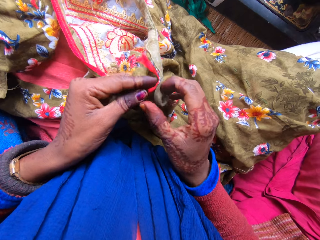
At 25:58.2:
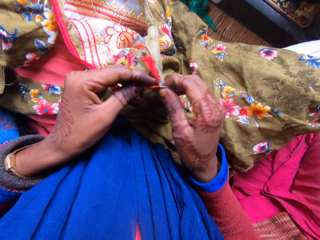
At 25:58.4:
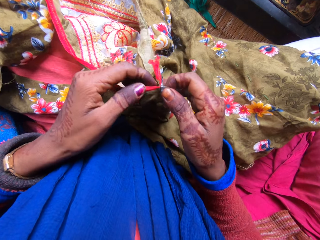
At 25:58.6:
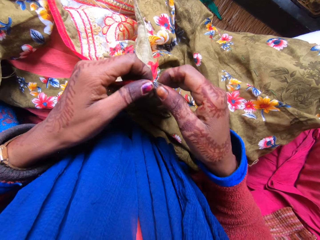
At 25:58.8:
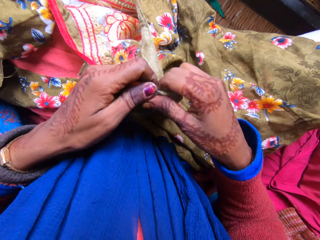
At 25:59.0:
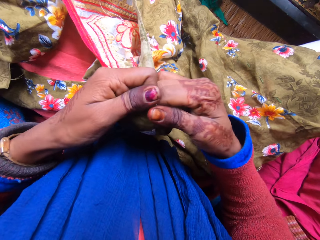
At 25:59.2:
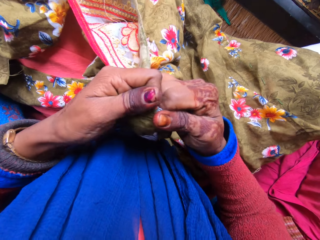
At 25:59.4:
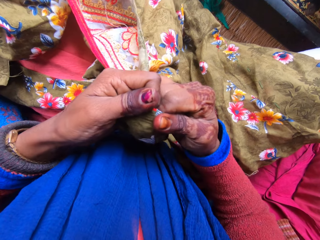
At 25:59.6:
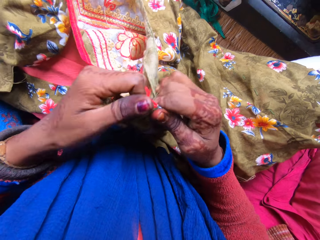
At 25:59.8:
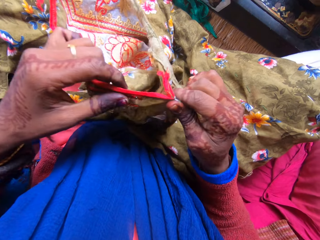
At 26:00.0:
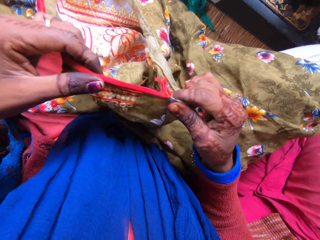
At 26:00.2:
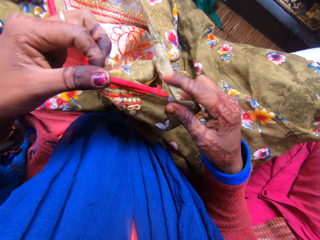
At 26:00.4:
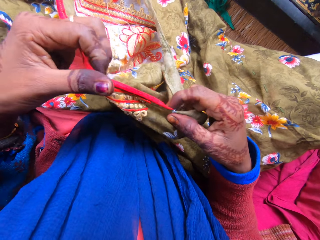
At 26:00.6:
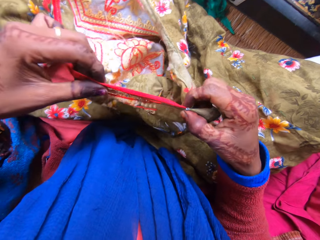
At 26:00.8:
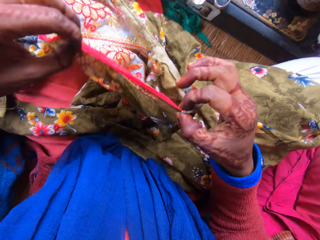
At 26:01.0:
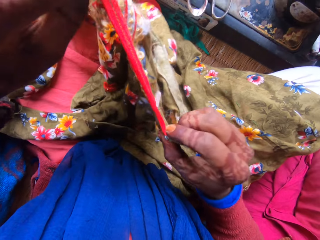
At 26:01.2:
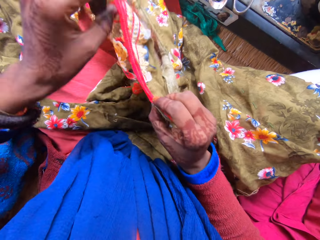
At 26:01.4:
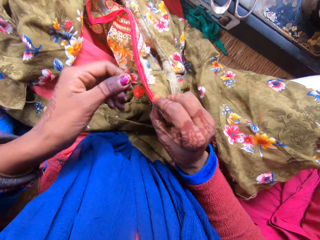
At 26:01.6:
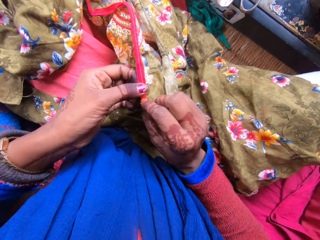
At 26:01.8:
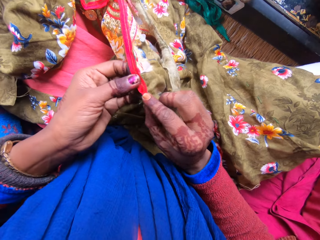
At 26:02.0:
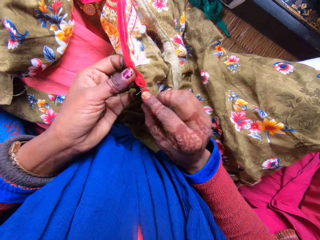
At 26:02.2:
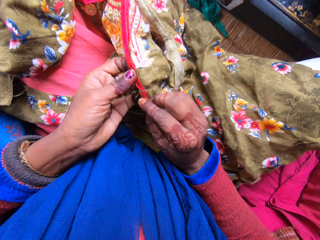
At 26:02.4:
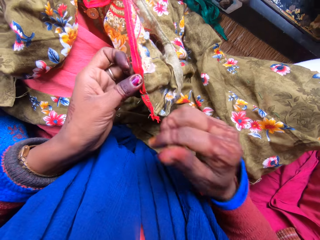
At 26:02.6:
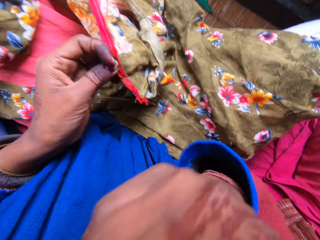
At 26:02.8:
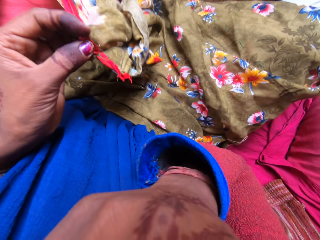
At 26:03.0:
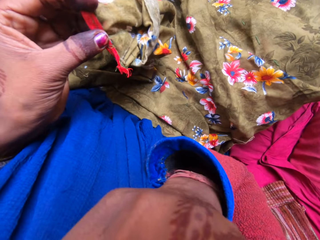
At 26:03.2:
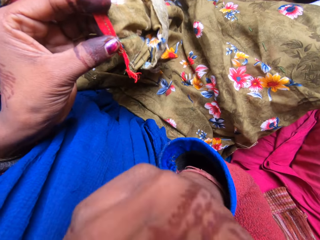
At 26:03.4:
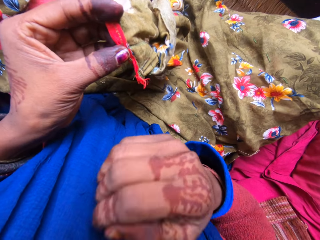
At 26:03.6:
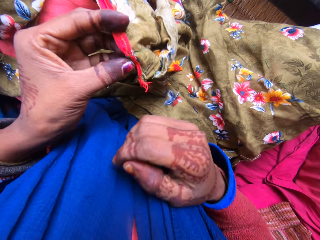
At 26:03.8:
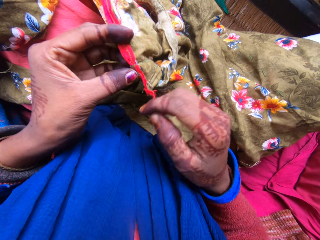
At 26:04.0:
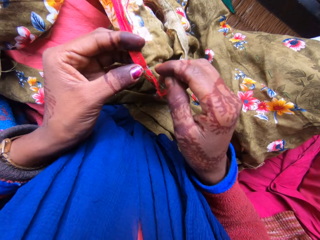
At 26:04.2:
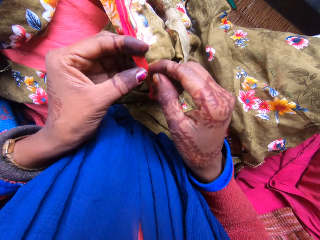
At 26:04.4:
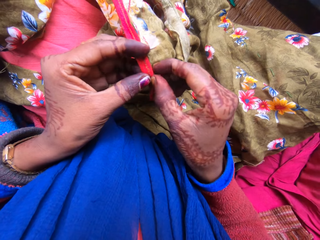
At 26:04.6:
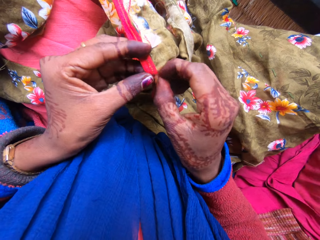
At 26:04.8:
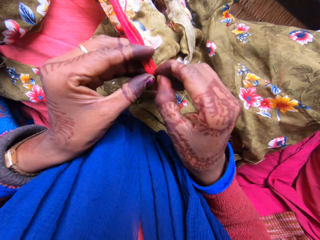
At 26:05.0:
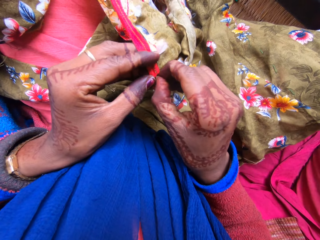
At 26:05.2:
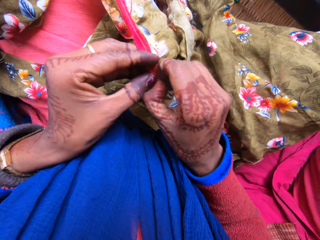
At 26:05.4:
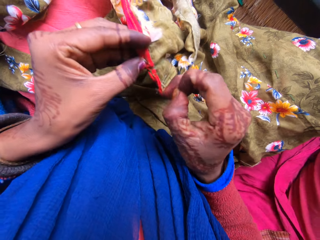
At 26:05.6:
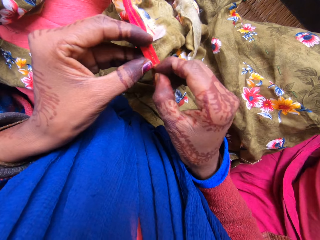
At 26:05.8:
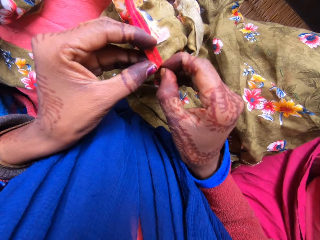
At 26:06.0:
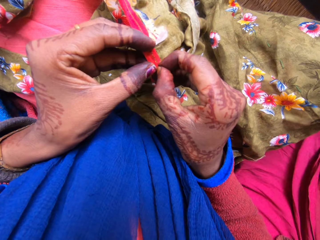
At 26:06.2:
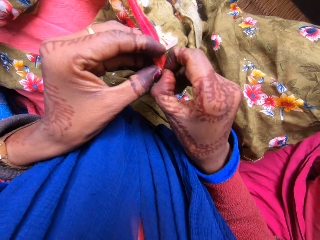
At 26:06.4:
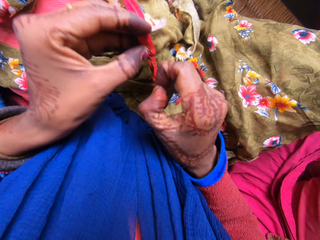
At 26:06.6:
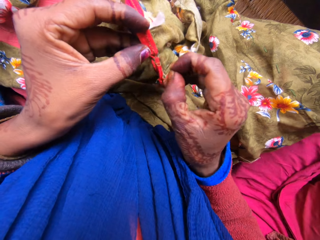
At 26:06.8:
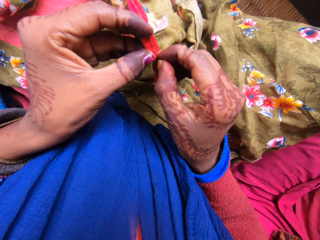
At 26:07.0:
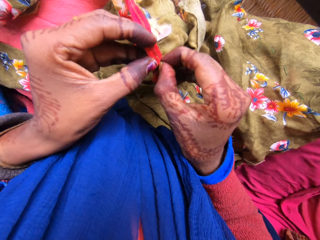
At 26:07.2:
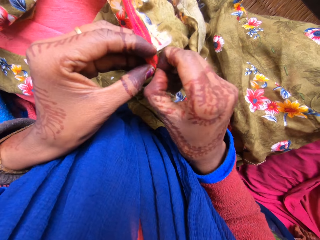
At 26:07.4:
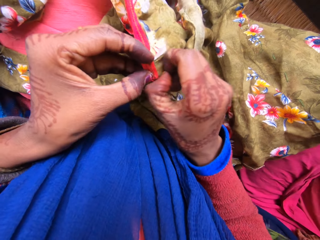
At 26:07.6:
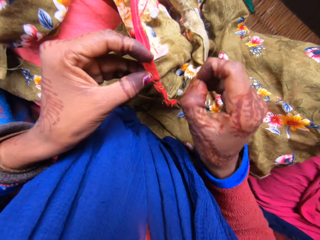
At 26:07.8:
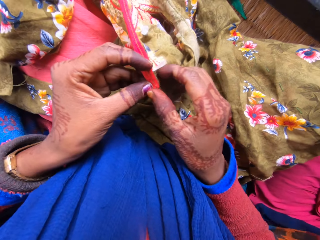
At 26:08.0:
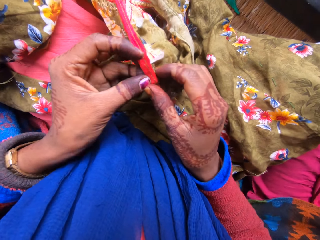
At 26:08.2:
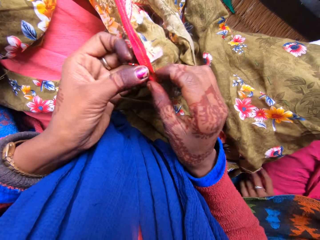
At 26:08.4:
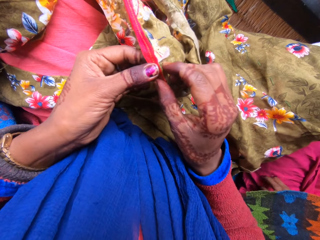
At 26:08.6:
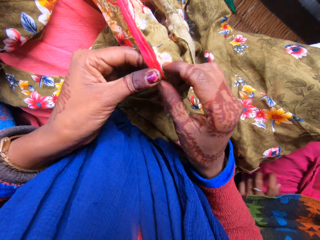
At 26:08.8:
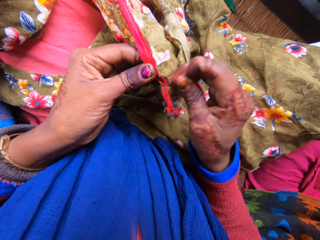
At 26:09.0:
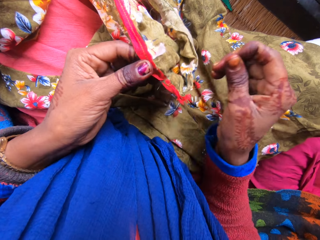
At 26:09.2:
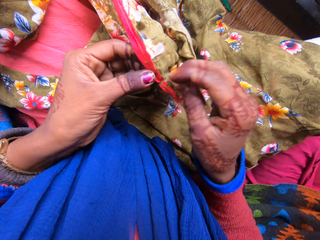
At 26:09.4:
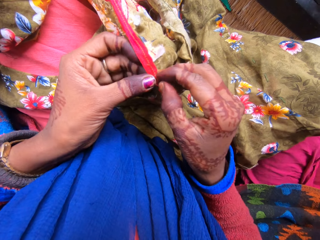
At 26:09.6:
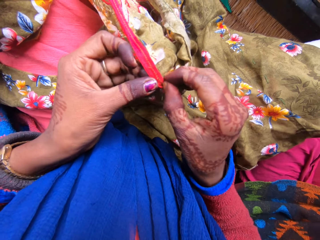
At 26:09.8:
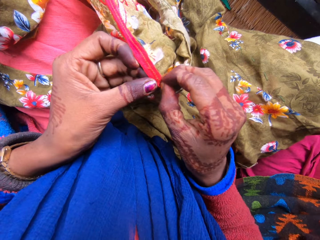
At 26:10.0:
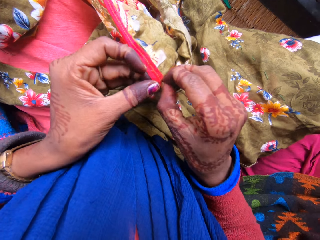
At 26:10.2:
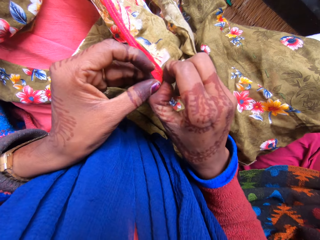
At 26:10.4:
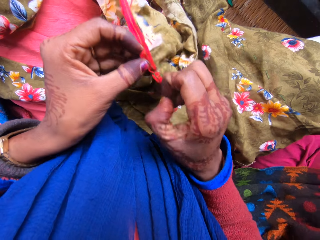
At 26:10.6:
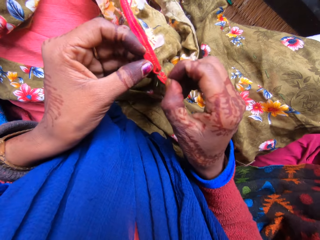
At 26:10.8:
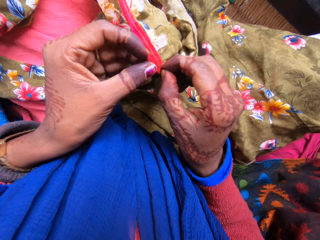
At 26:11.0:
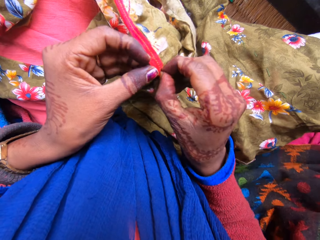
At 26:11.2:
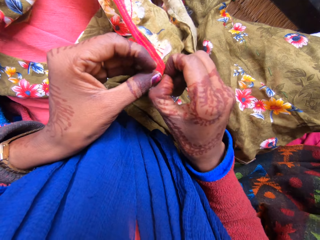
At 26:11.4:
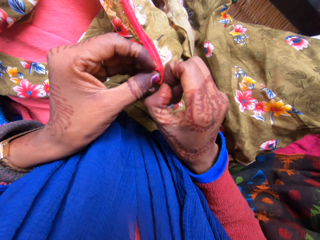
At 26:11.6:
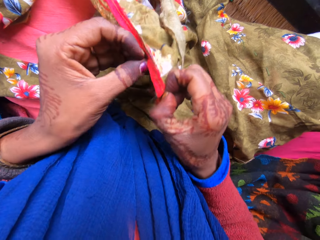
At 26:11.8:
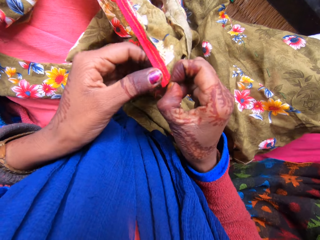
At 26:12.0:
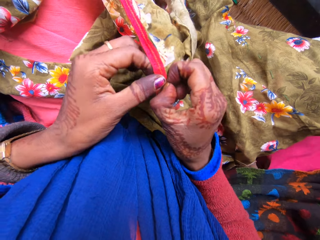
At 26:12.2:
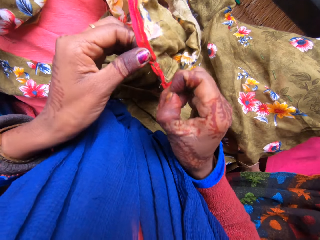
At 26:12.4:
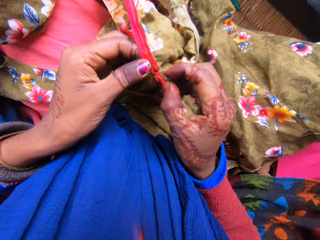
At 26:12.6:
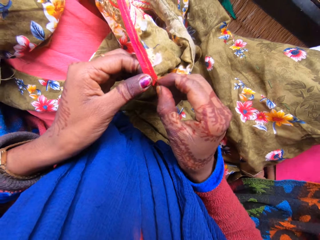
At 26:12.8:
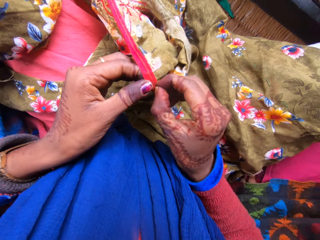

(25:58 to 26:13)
The camera wearer talks to a woman. She pulls on the cloth with her hand. She talks to the woman. She raises her hand towards her face. She touches her face with her right hand. She lowers her hand. She talks to the woman. She loosens stitches of a dress with both hands. She pulls on the thread with her hand. She holds the cloth with both her hands. She talks to the woman. She pulls on the thread with her hand.

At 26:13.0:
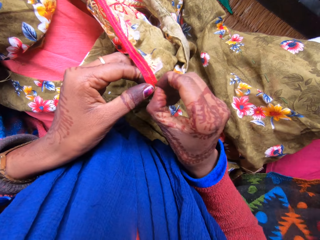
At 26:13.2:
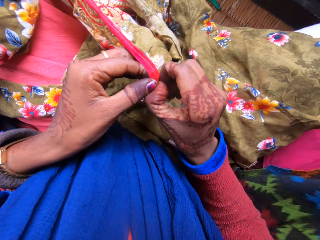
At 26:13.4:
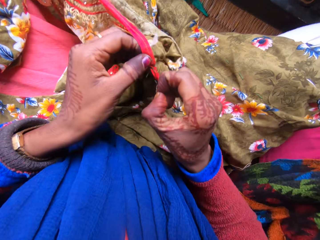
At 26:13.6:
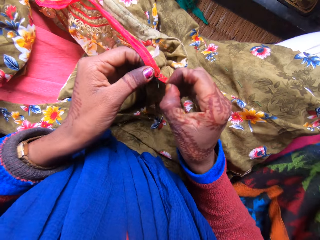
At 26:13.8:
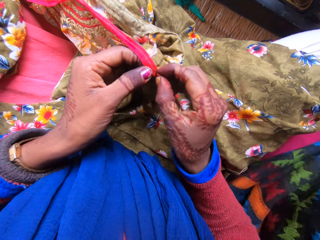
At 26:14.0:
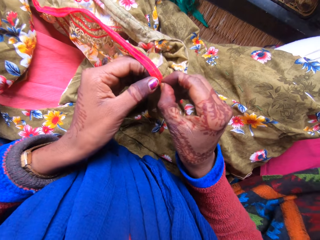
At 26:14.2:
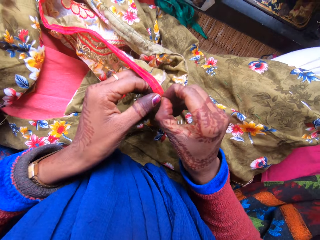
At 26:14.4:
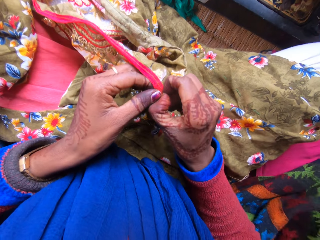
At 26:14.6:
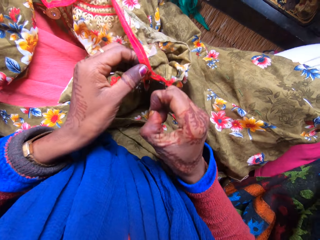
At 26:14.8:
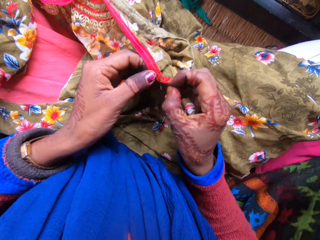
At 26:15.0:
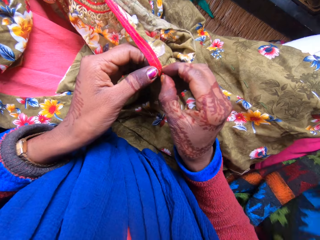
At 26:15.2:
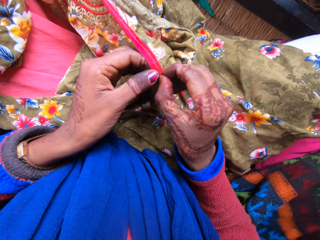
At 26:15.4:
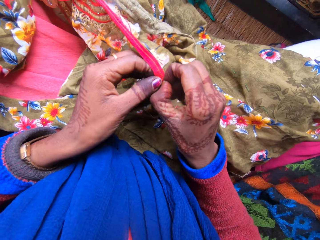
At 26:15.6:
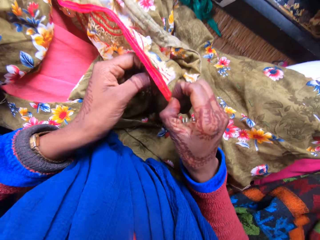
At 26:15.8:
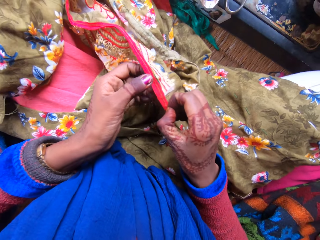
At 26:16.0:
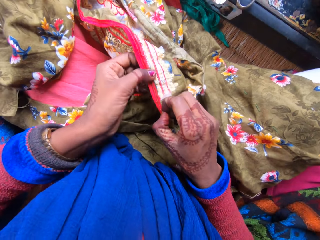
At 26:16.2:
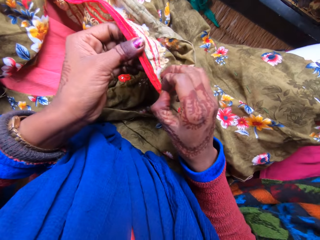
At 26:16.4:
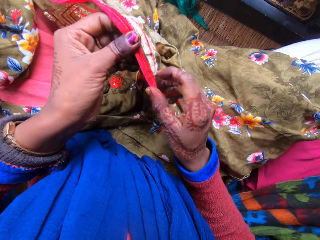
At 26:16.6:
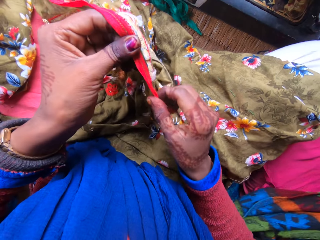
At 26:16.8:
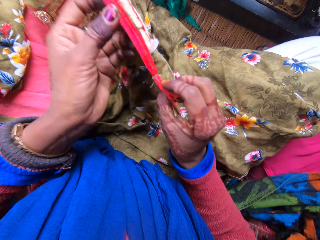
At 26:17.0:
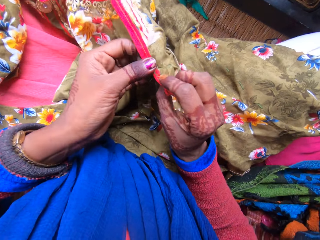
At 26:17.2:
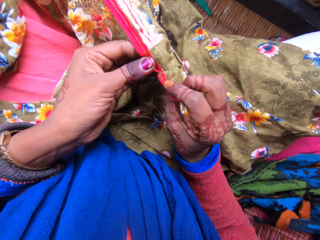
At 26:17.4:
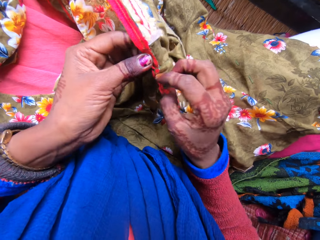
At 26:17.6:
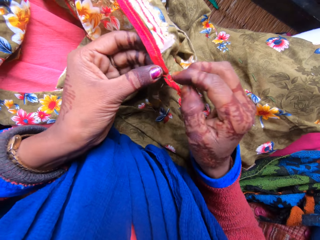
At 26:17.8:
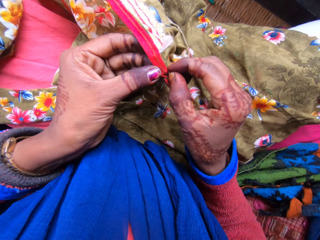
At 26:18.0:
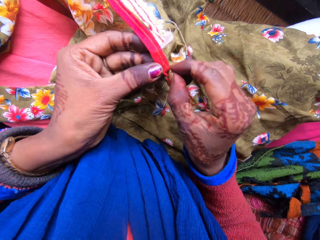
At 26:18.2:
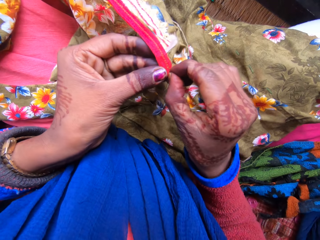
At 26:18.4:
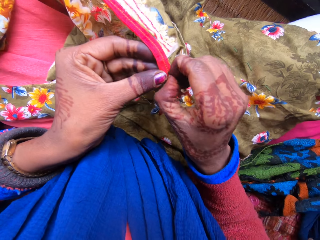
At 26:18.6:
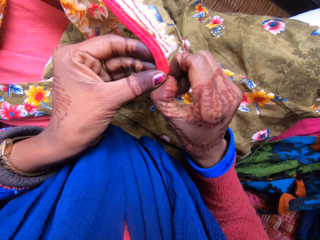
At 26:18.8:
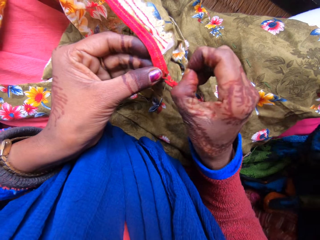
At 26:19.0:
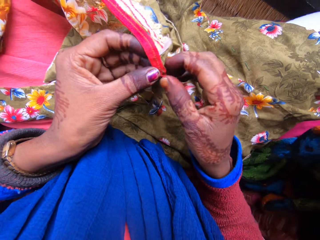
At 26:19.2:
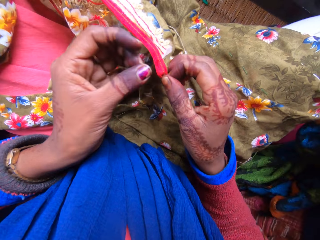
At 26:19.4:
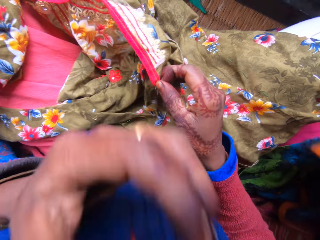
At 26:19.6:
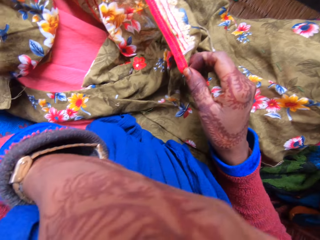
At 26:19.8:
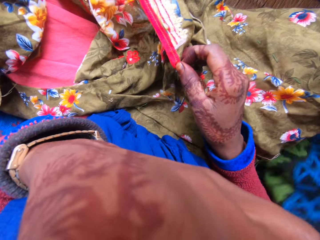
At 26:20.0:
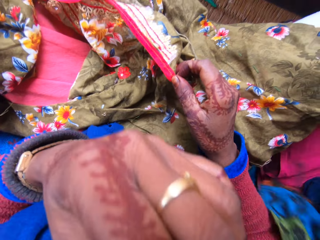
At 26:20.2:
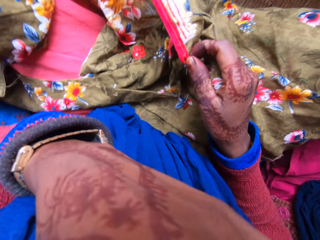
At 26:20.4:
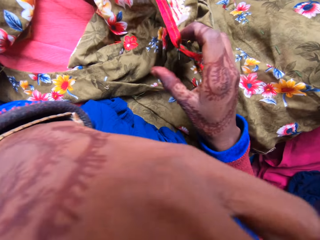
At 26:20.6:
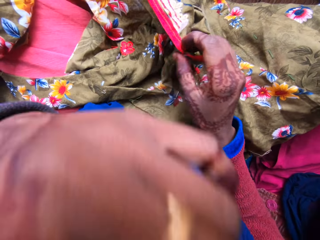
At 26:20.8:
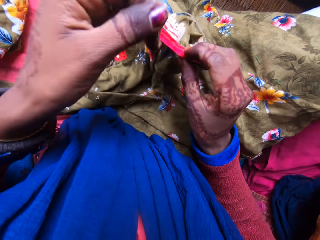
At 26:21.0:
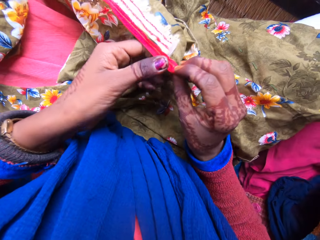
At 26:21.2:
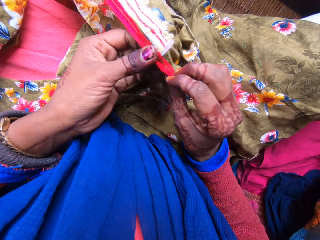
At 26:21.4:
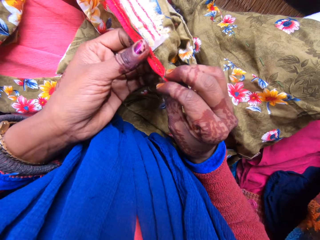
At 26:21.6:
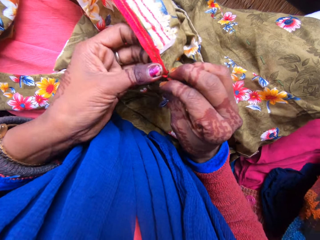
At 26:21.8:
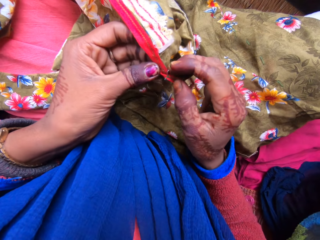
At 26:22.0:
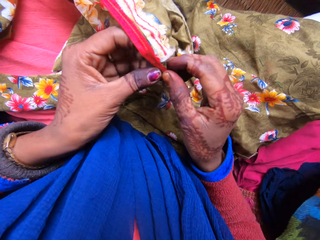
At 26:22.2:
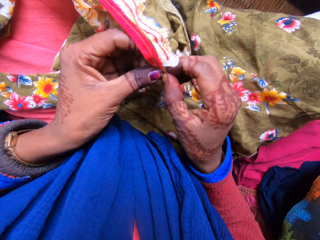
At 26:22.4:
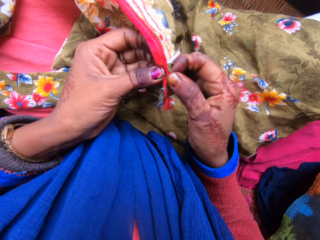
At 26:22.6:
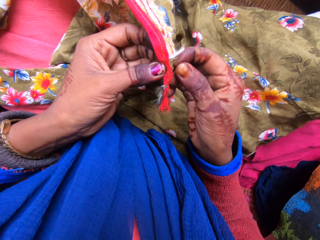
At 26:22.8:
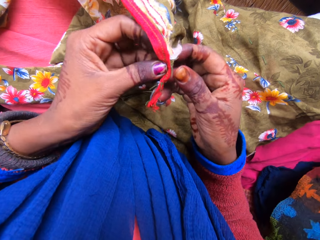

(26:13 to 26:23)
The camera wearer lifts up the piece of cloth with their hands. They remove a weaving thread on the piece of cloth. They scratch their nose. They hold the piece of cloth with their hands. They continue loosening the seam on the cloth. They remove the weaving thread on the piece of cloth.
